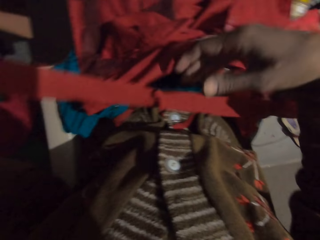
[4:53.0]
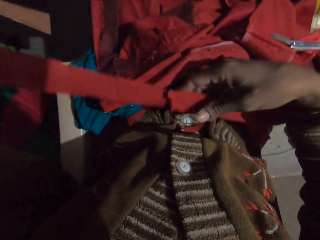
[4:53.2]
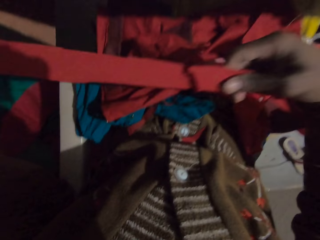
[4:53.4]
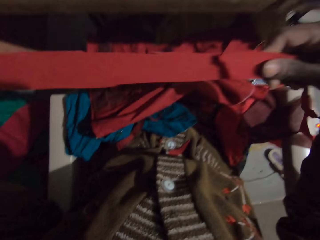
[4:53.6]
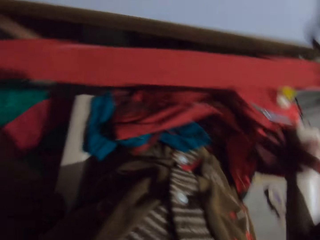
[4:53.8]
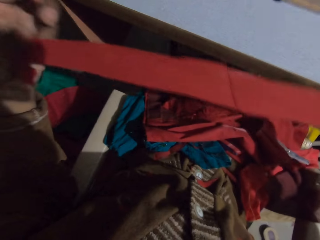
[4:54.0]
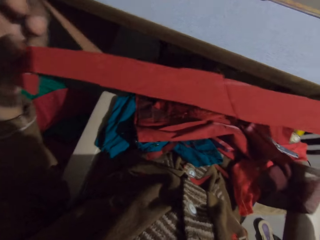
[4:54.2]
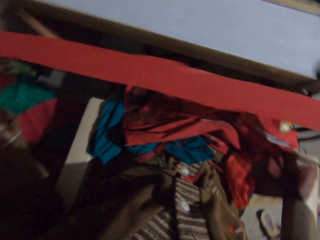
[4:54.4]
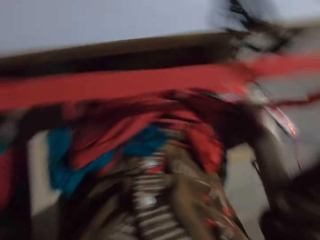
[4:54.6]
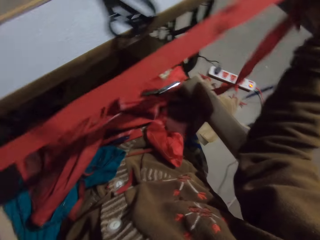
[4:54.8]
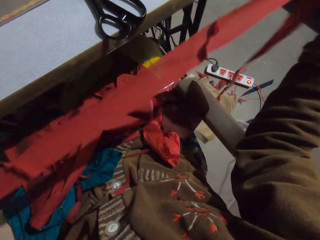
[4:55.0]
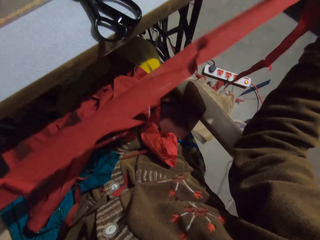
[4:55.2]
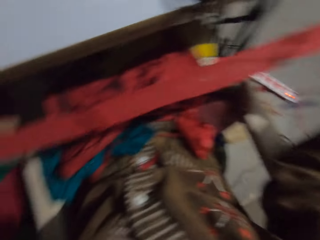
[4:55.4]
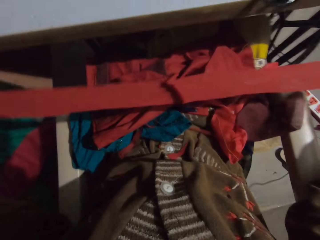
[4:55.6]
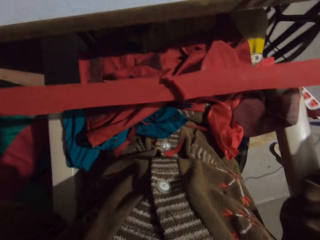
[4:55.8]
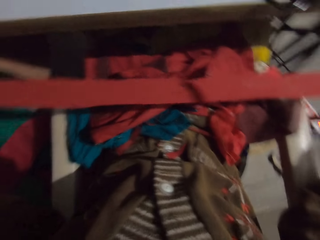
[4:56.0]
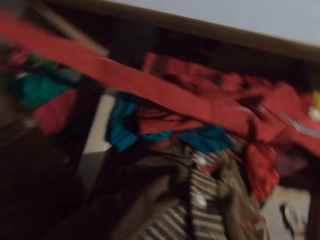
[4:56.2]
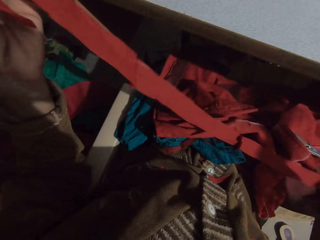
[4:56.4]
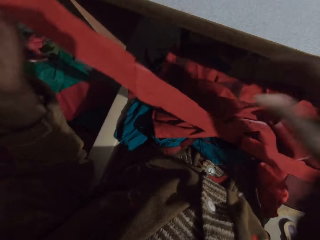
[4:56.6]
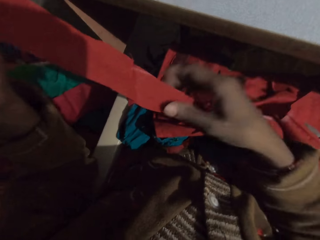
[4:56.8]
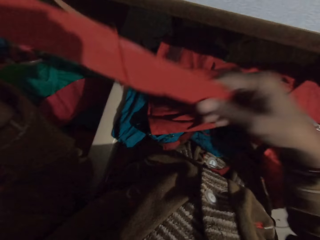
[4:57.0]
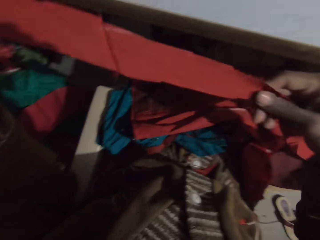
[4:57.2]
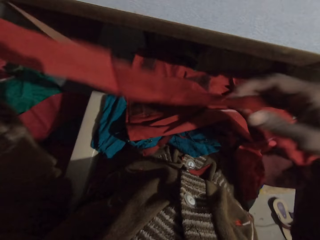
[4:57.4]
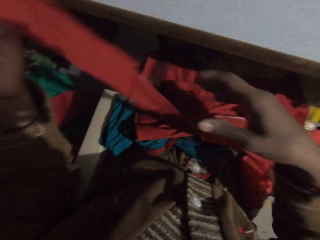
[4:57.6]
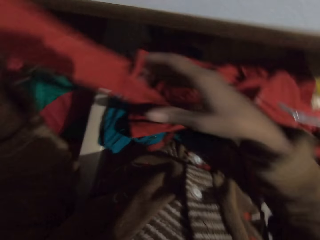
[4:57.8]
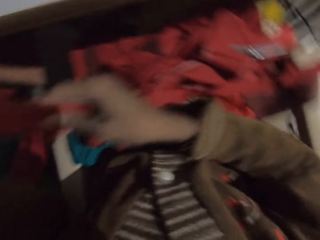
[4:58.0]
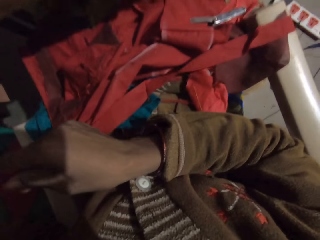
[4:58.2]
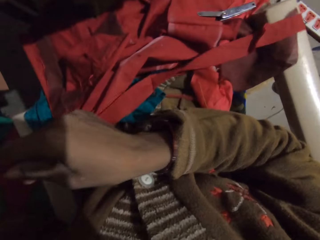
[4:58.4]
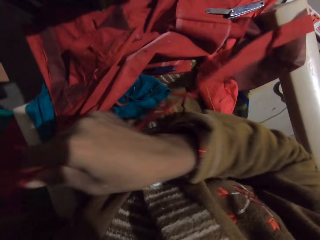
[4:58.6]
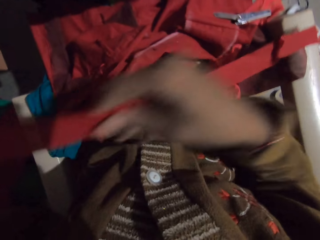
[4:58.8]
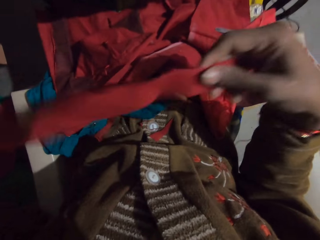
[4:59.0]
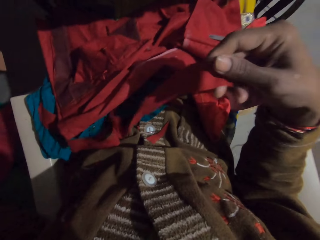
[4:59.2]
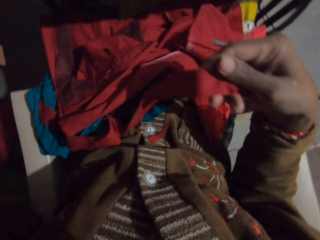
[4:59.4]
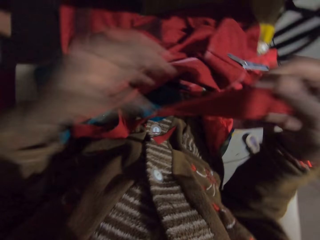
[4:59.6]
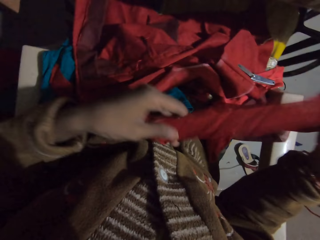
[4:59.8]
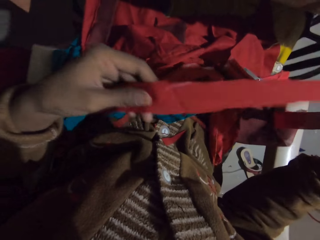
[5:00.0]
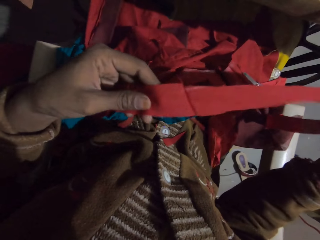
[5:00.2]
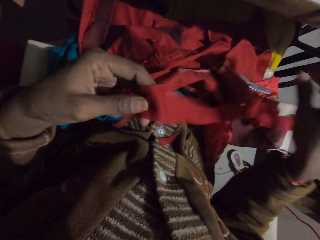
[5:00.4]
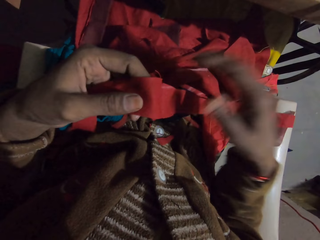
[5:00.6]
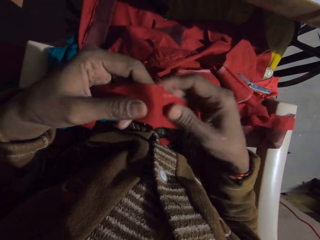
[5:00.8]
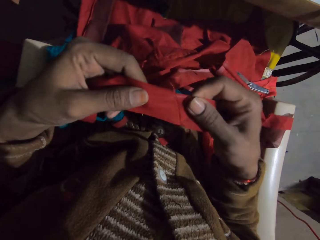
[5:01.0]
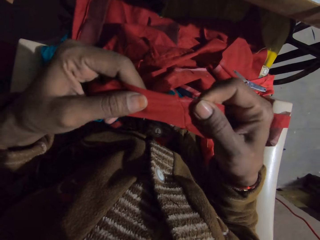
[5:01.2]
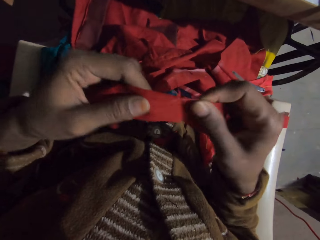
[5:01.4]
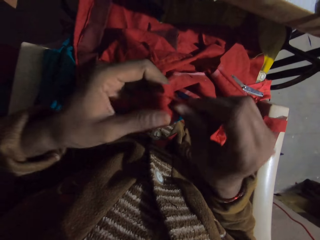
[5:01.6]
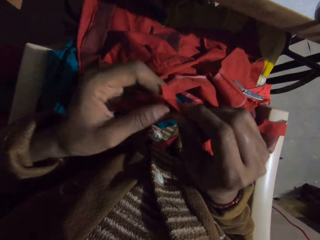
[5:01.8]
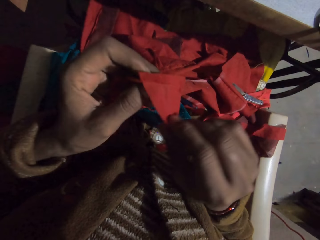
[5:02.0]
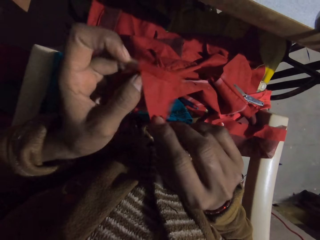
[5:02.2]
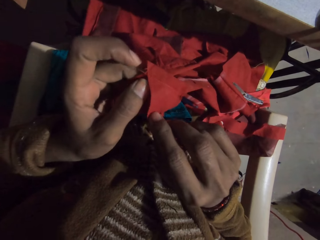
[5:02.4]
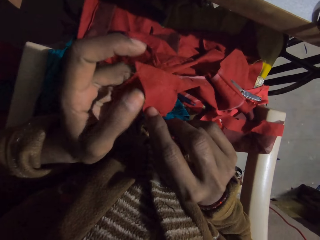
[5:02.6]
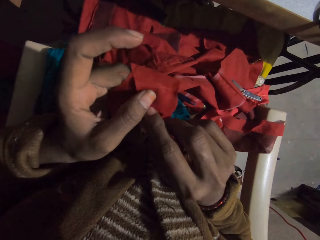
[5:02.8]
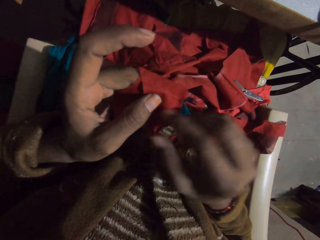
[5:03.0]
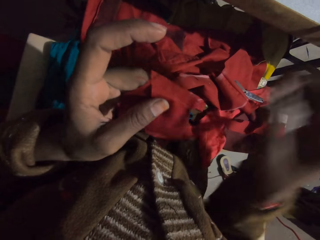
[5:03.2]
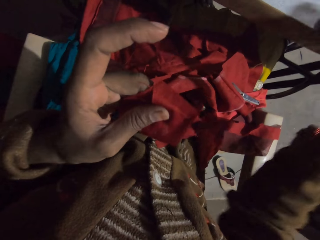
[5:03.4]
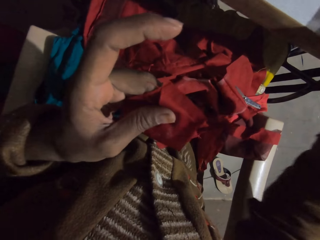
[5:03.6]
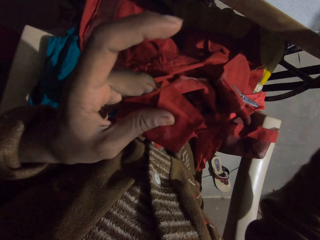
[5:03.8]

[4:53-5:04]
The camera wearer looks at the fabric. They look at the fabric again.

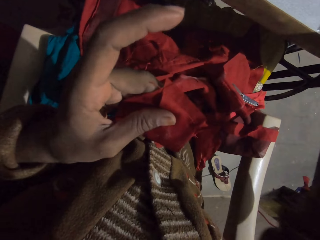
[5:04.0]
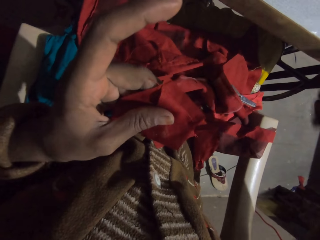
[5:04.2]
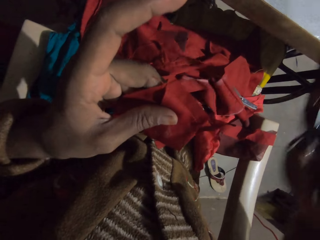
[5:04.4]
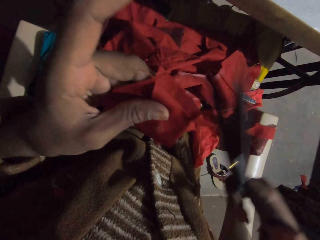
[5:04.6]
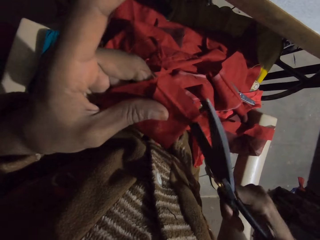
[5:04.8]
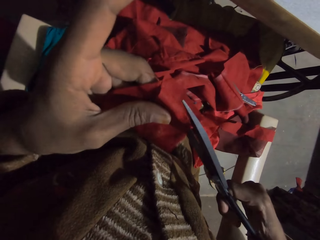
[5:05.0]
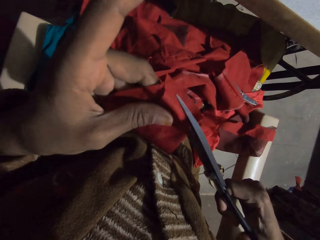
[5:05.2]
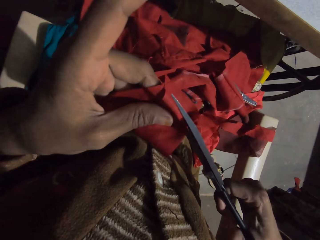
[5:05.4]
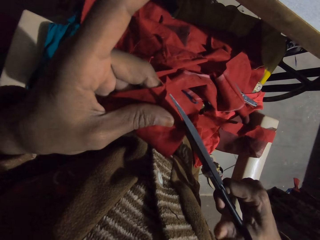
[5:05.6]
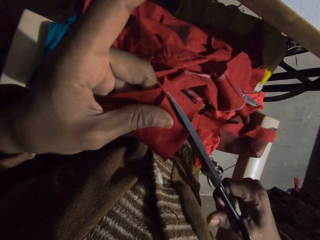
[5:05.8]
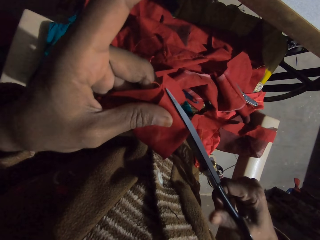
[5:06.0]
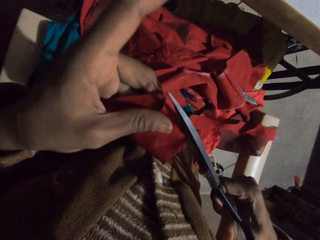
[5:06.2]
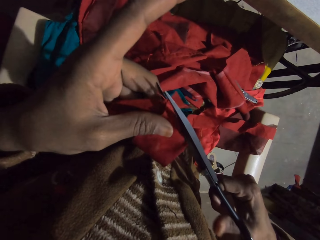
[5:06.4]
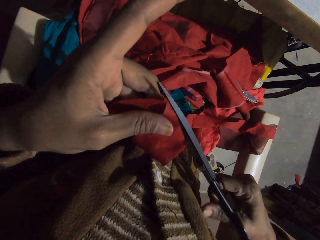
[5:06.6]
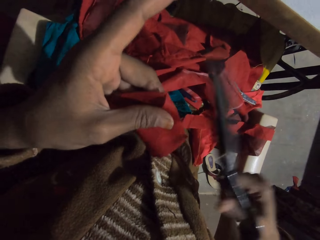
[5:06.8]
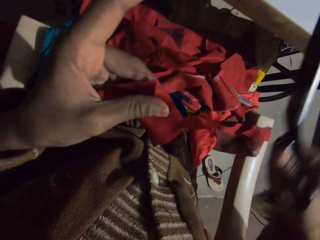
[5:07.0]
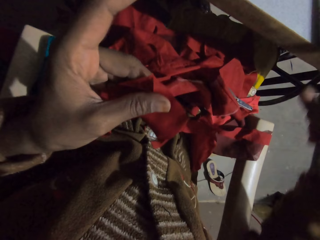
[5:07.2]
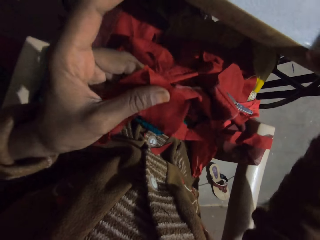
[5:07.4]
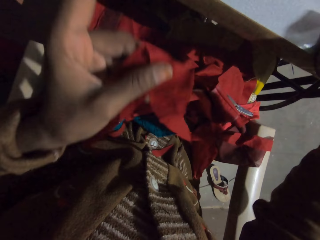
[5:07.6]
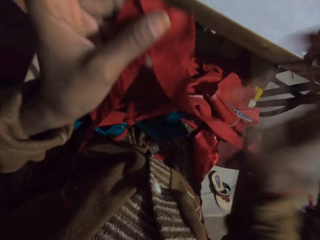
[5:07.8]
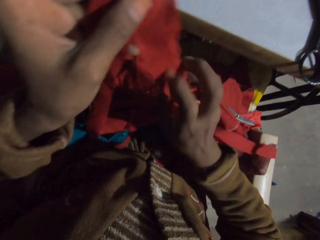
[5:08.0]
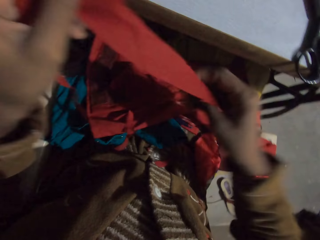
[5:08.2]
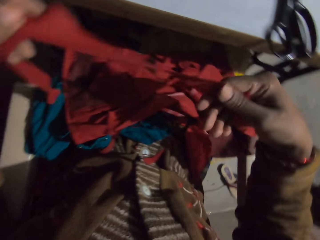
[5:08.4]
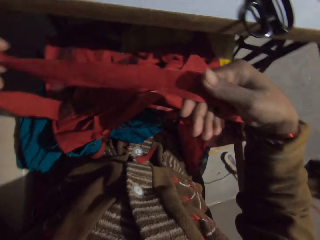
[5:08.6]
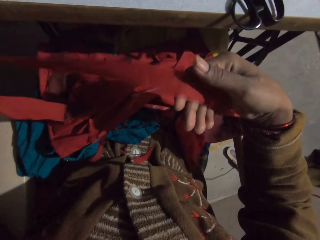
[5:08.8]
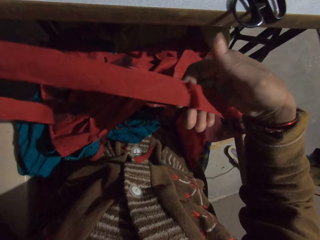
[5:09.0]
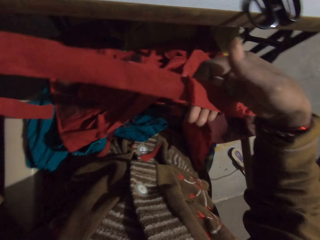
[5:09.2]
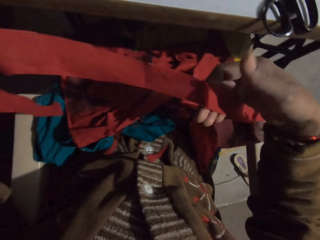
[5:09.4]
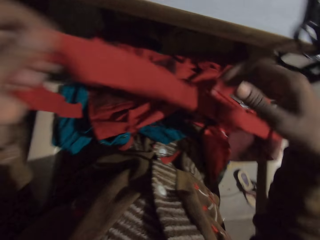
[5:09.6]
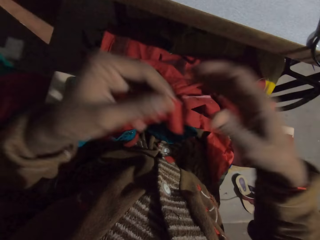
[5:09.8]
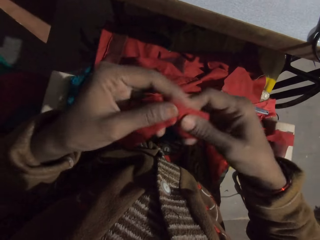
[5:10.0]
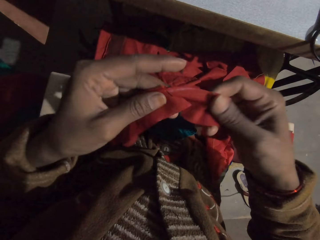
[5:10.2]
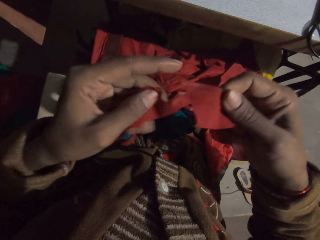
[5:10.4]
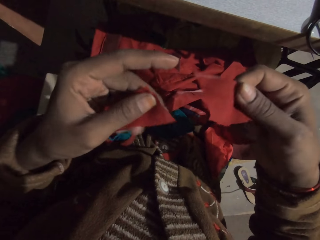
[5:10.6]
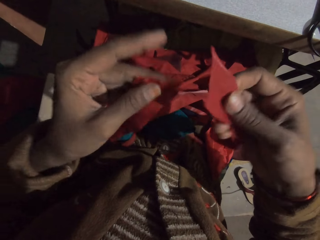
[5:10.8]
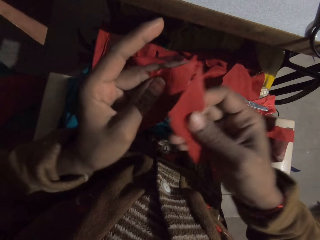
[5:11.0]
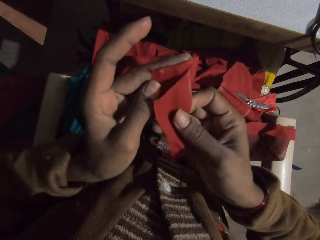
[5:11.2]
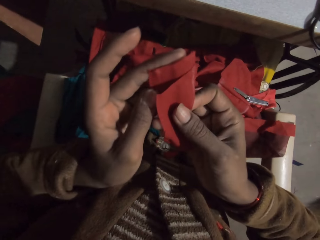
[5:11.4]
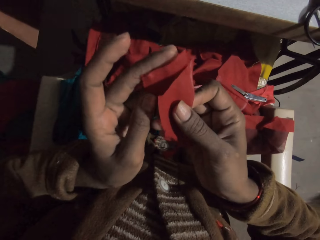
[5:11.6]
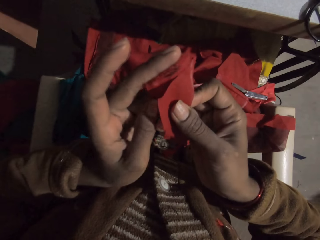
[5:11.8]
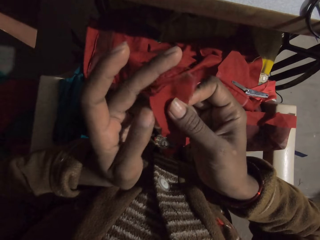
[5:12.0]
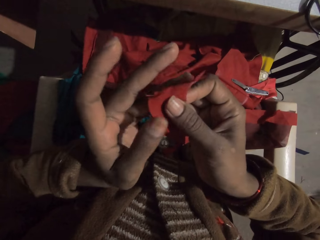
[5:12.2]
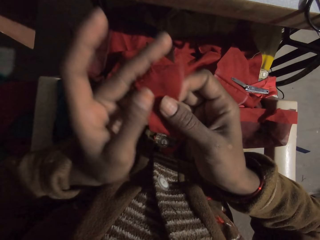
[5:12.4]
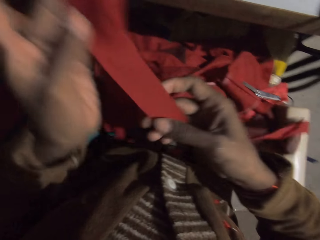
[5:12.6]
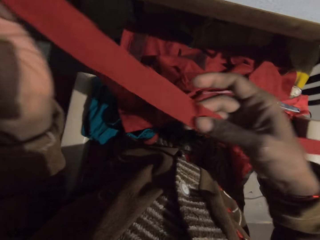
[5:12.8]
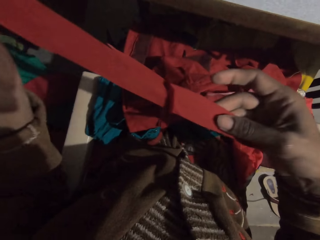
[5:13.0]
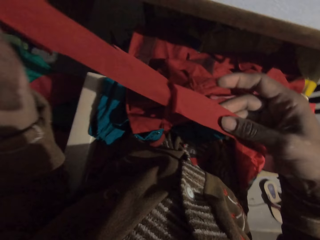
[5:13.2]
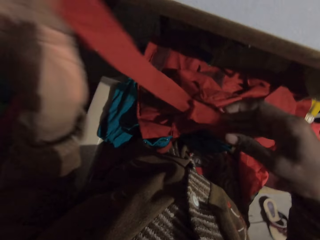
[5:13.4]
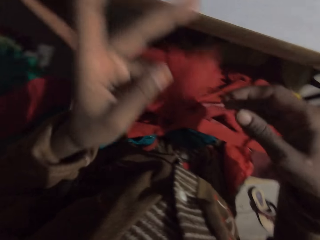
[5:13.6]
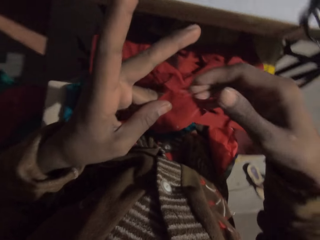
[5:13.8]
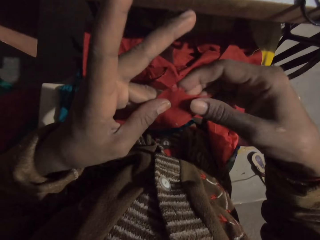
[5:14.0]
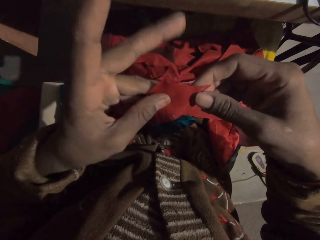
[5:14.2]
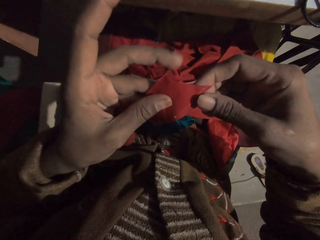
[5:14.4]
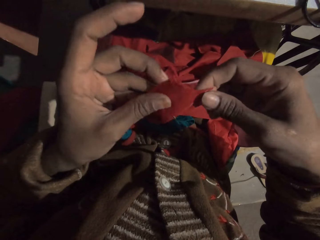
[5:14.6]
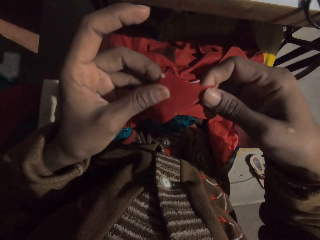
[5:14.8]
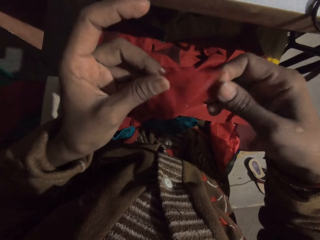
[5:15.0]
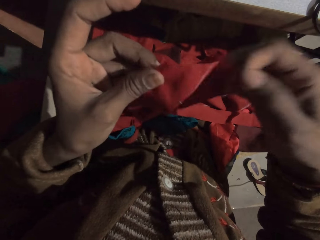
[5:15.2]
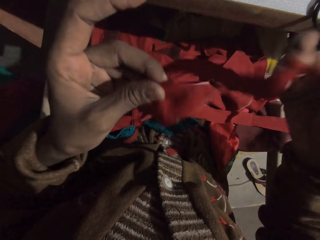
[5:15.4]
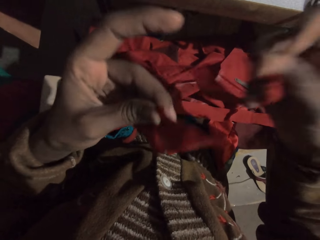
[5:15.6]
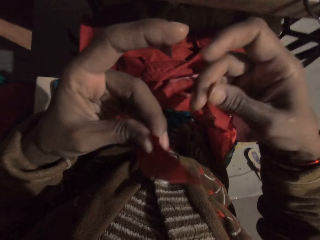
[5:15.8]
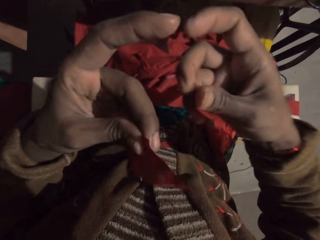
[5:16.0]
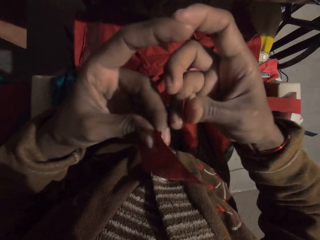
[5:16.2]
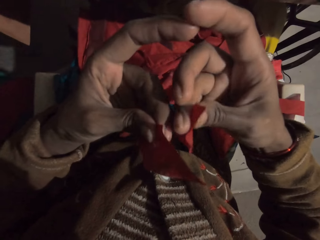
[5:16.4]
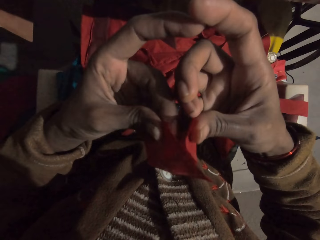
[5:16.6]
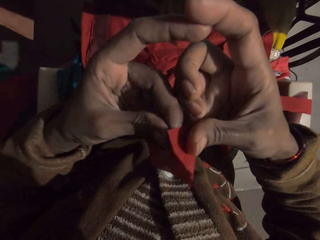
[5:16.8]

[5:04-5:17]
The camera wearer picks up the fabric. They cut the fabric with the scissors. They put the scissors down. They straighten the fabric. They join the fabrics together. They straighten the fabric. They separate the fabric.
